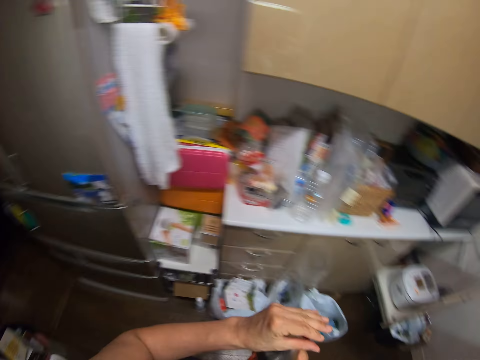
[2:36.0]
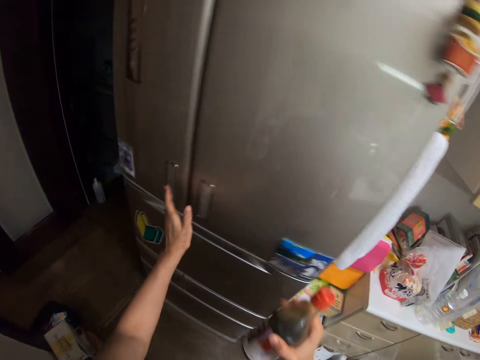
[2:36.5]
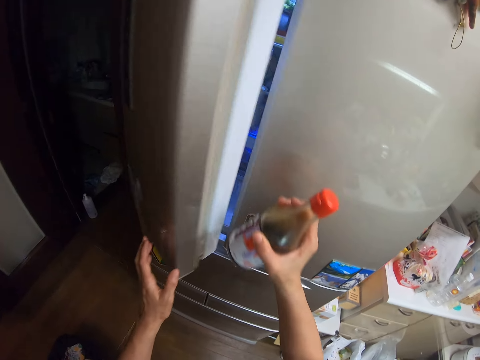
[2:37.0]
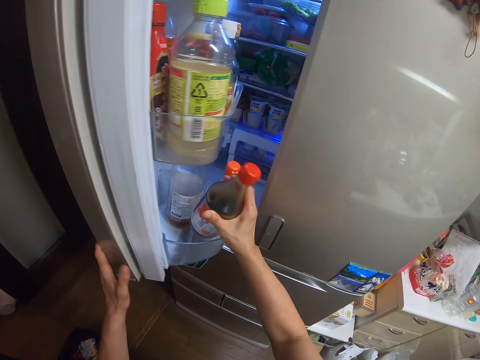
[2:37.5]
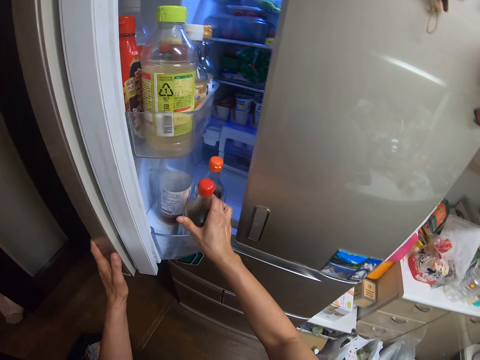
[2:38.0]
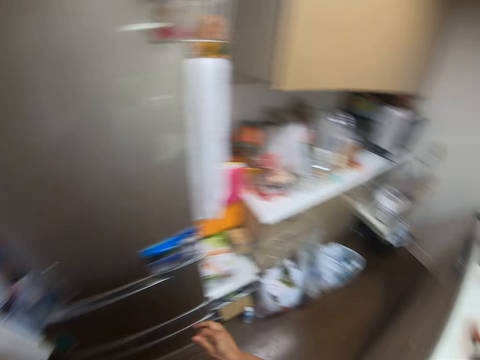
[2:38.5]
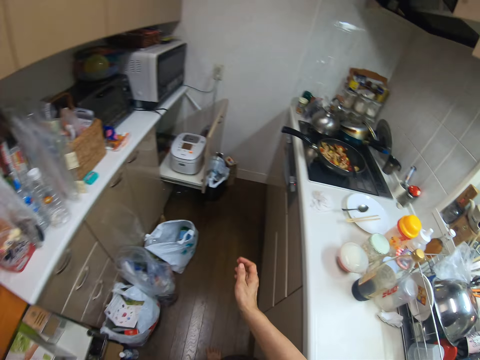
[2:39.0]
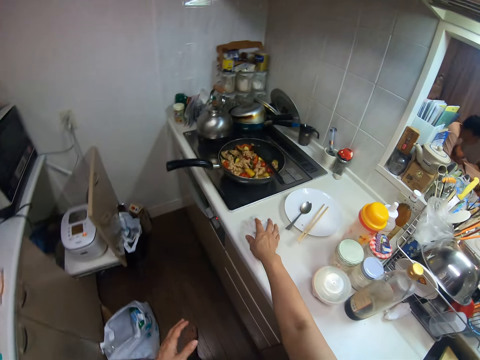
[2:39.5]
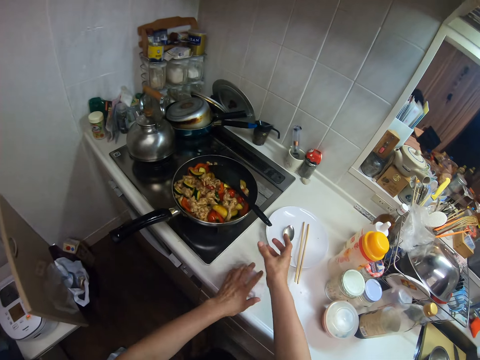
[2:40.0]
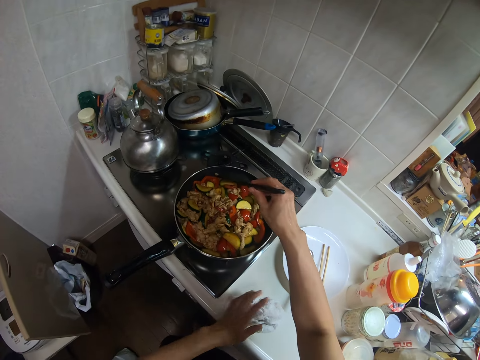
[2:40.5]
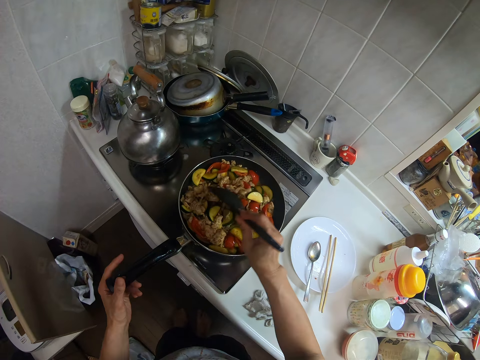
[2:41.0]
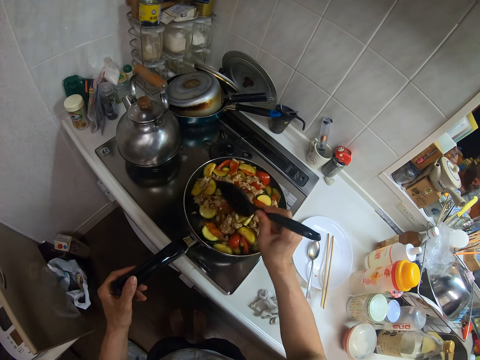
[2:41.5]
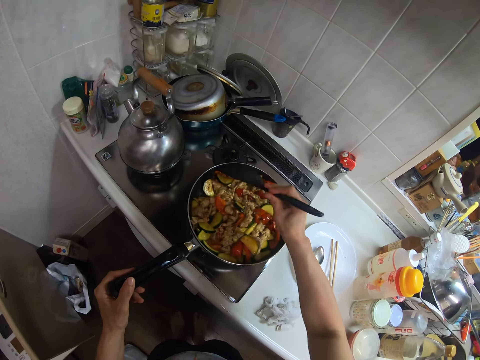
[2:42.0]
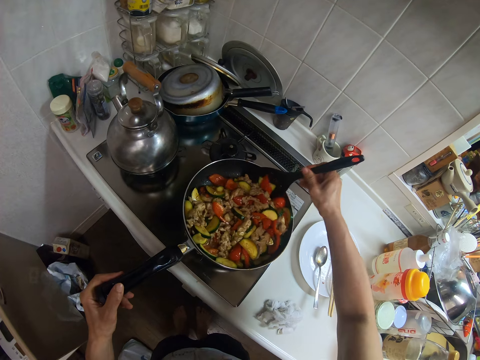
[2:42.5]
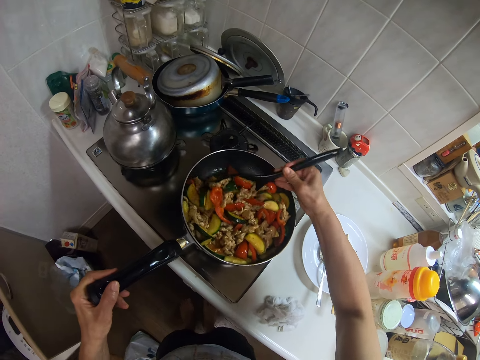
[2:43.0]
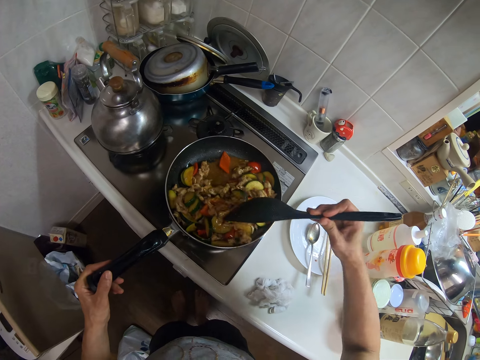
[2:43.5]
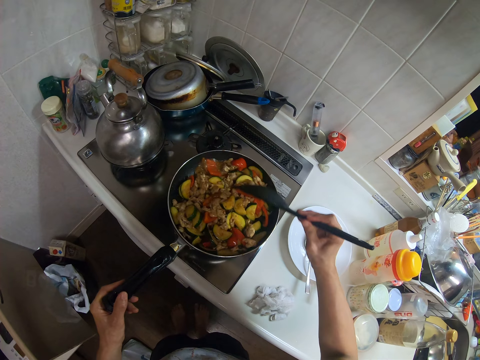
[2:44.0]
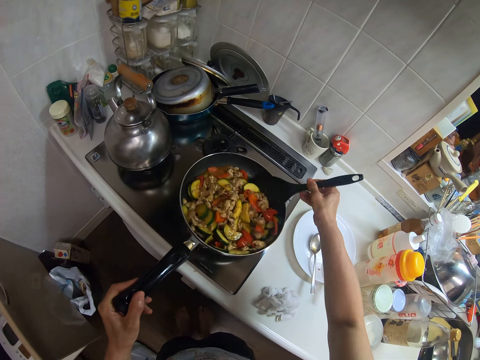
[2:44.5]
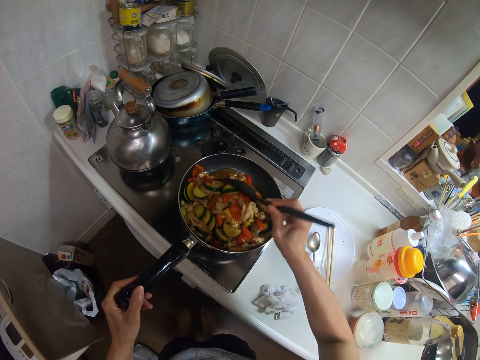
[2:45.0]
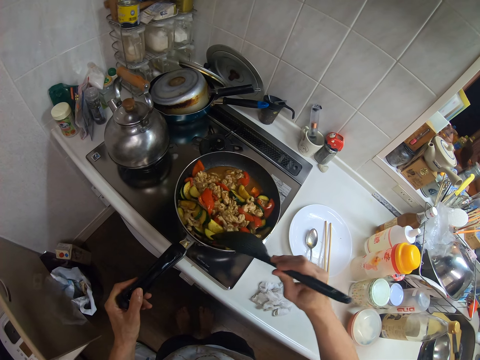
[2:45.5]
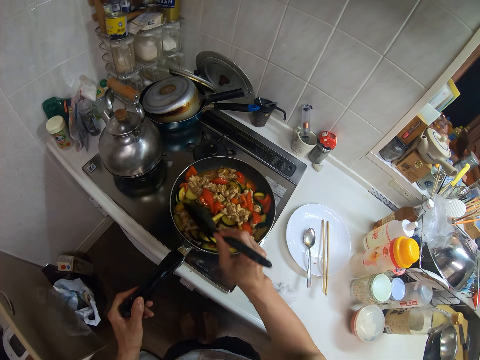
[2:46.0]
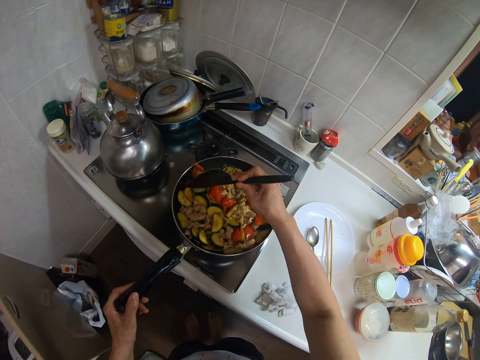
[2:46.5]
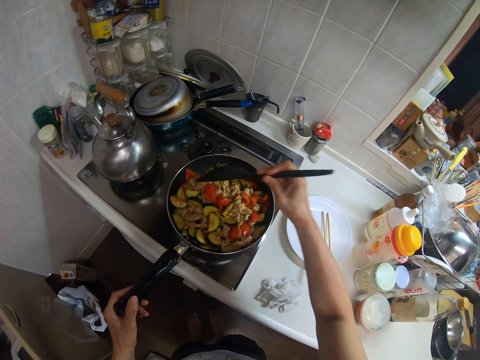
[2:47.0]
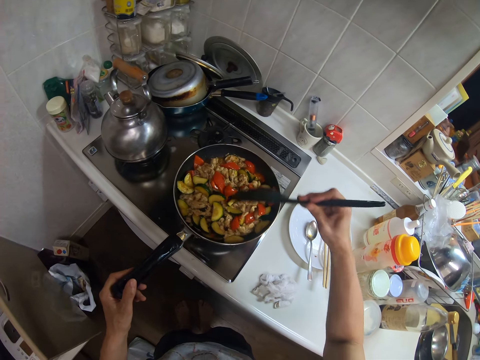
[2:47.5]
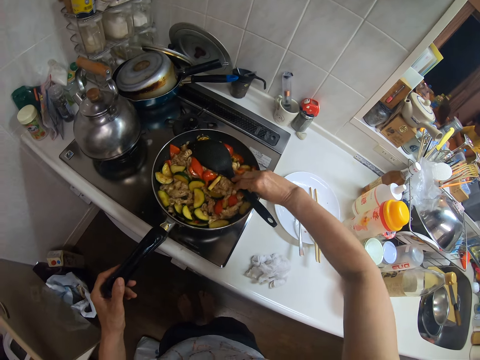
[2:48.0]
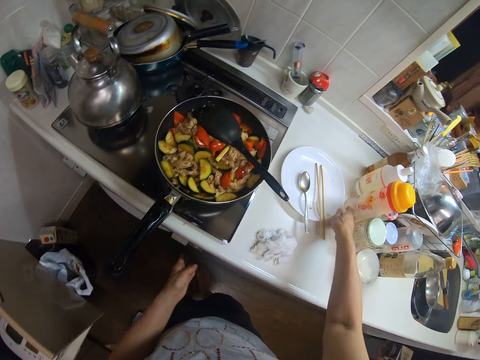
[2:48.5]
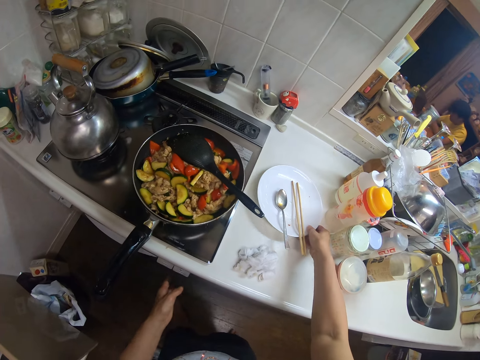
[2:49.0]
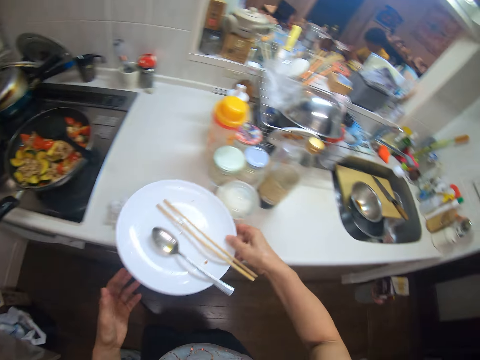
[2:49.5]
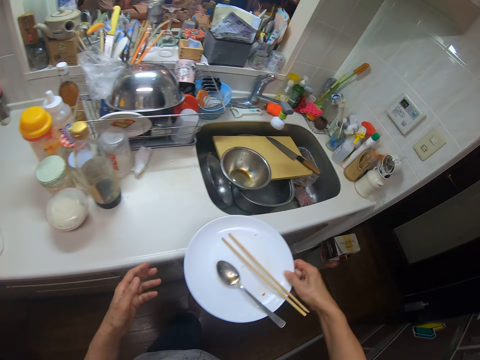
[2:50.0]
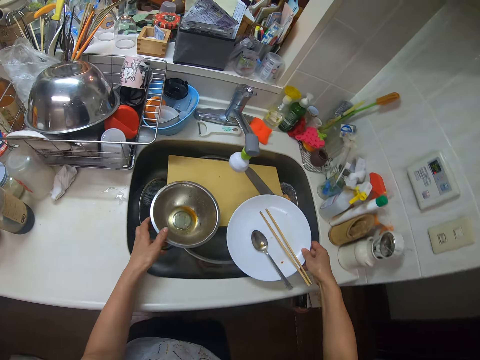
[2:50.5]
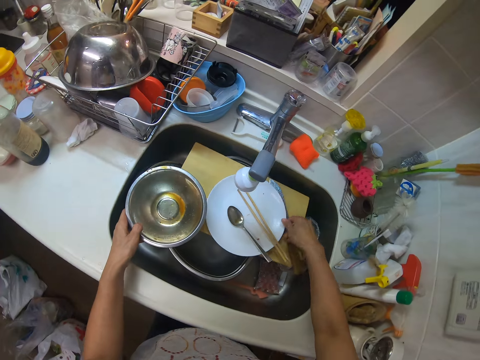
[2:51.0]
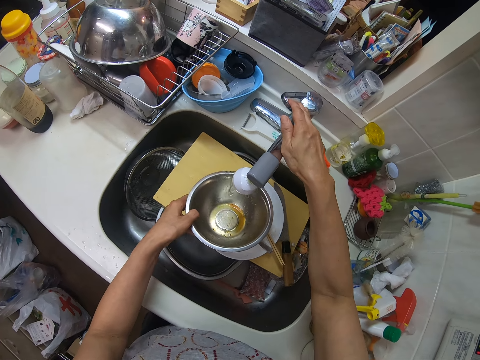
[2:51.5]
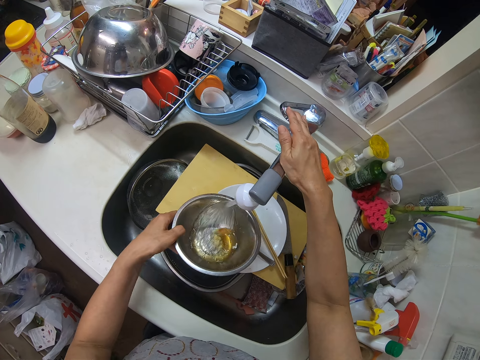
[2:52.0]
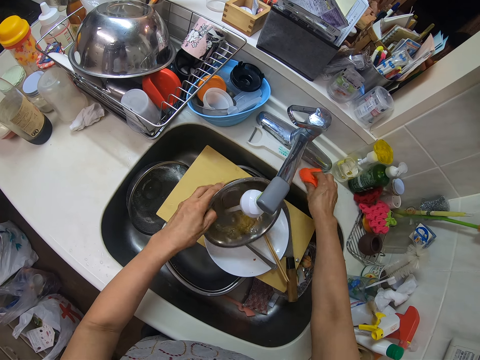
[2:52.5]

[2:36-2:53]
The camera wearer closes the bottle. He walks towards the fridge. He opens the fridge with his left hand. He puts the bottle in the fridge with his right hand. He walks back to the cooker. He touches the small piece of cloth on the slab with both hands simultaneously. He stirs the food with the spoon in it with his right hand and holds the frying pan with his left hand. He takes the plate on the slab to the sink with his right hand. He puts the plate in the sink. He lifts another bowl with his left hand from the sink. He opens the tap with his right hand. He picks up a sponge with his right hand and washes the bowl in his left hand.

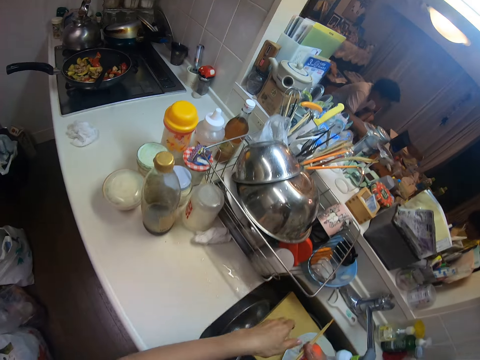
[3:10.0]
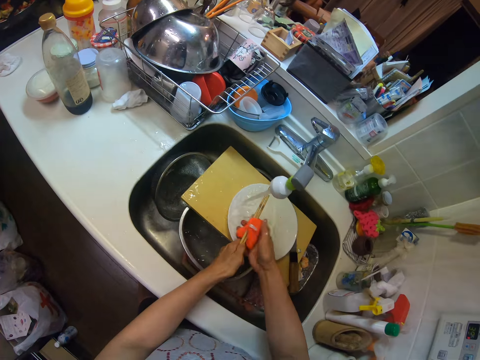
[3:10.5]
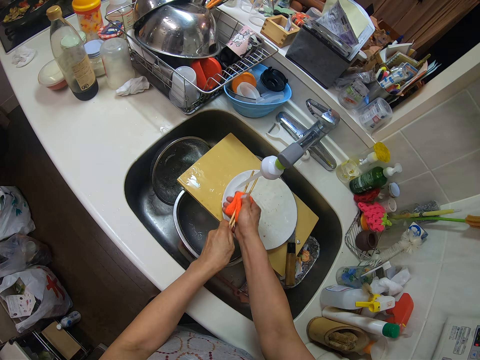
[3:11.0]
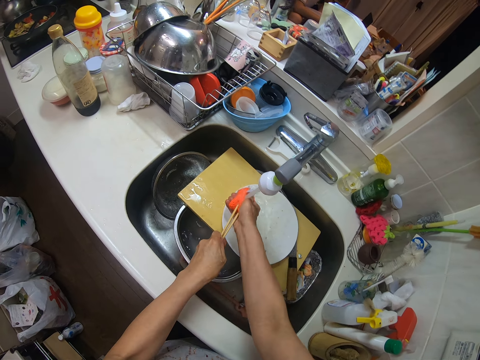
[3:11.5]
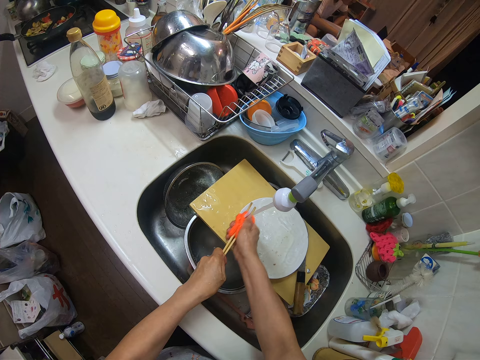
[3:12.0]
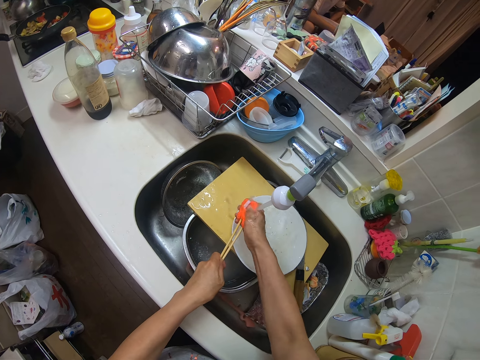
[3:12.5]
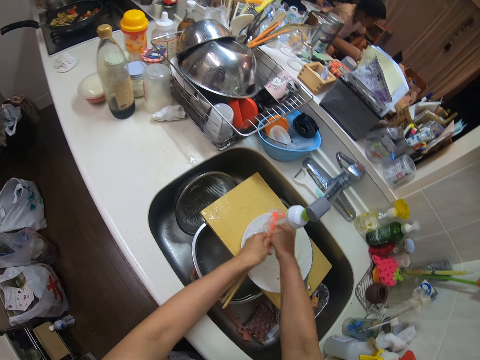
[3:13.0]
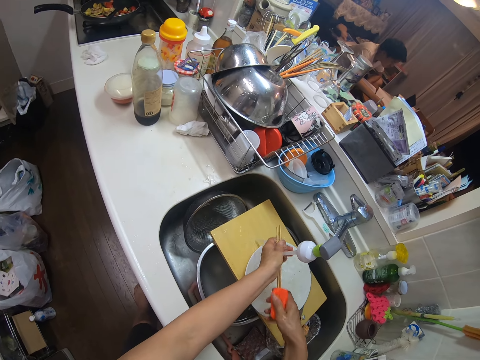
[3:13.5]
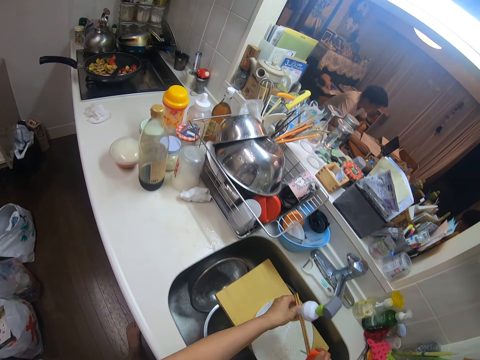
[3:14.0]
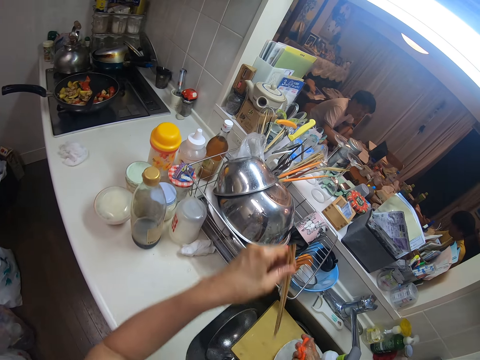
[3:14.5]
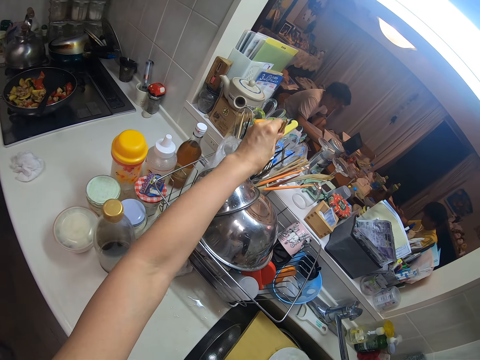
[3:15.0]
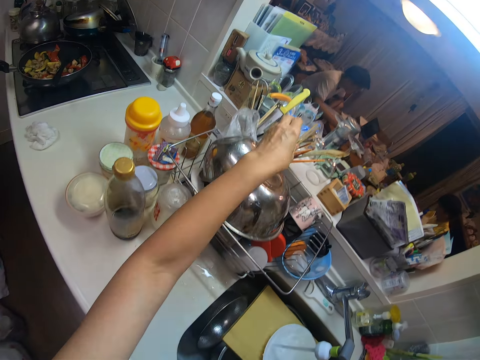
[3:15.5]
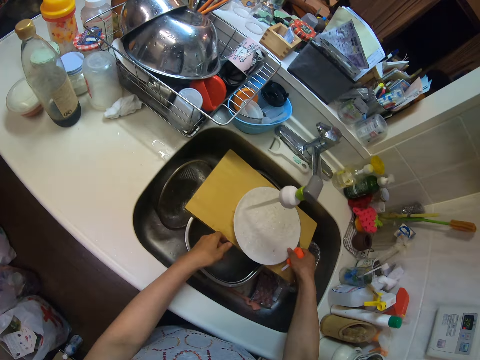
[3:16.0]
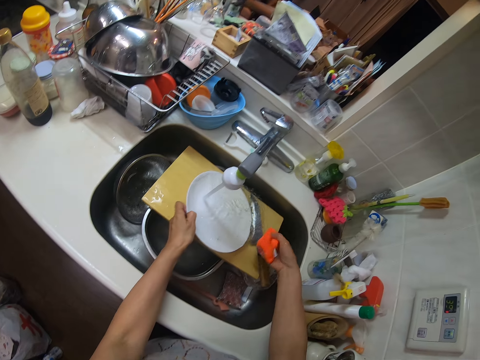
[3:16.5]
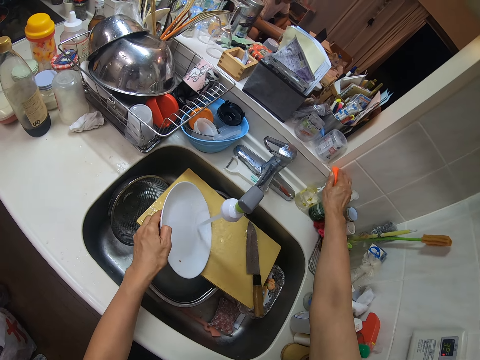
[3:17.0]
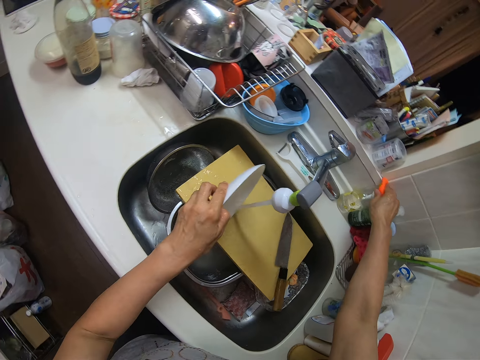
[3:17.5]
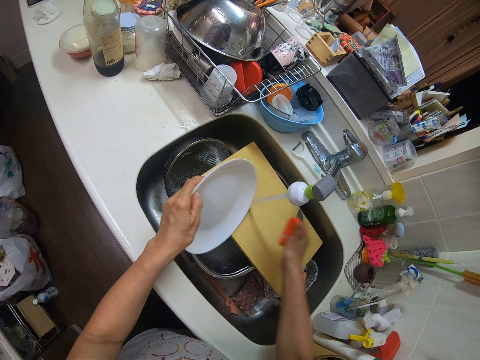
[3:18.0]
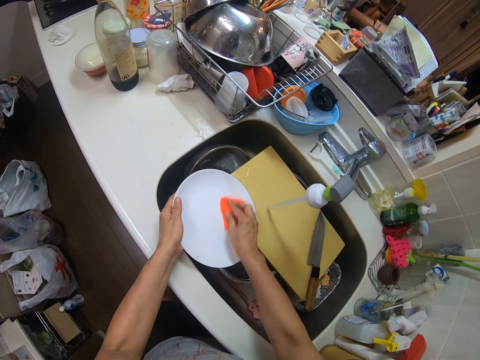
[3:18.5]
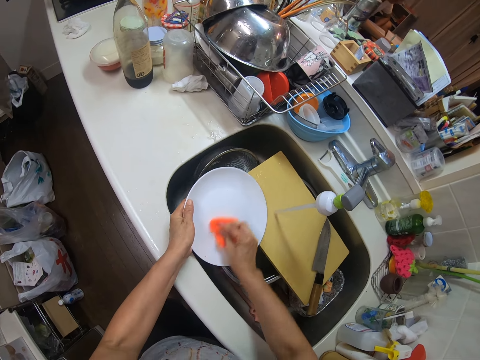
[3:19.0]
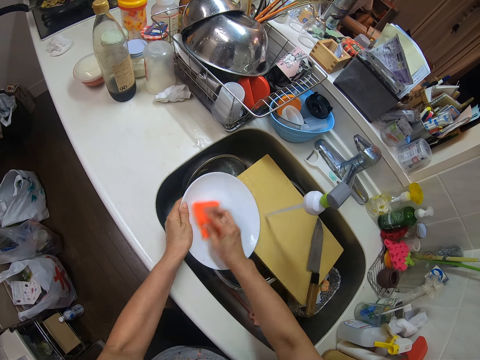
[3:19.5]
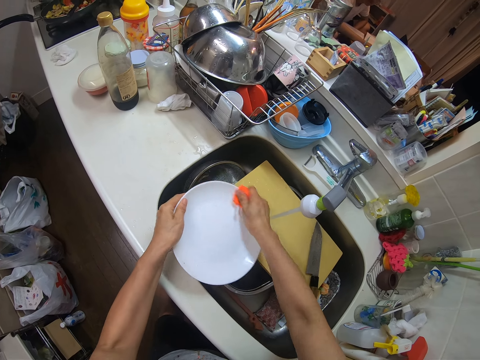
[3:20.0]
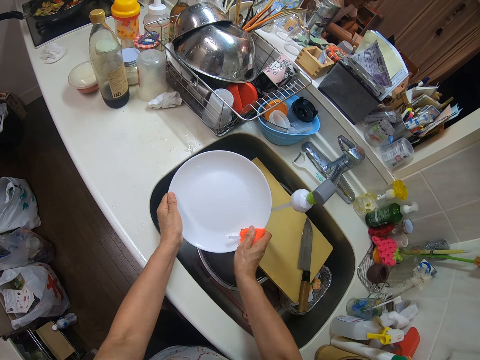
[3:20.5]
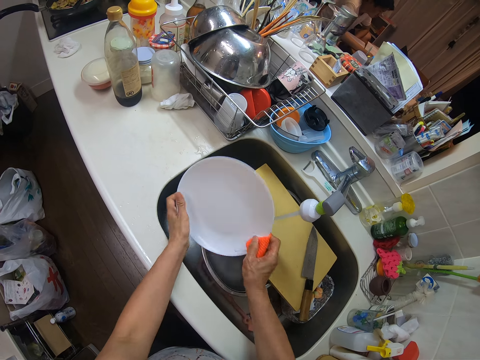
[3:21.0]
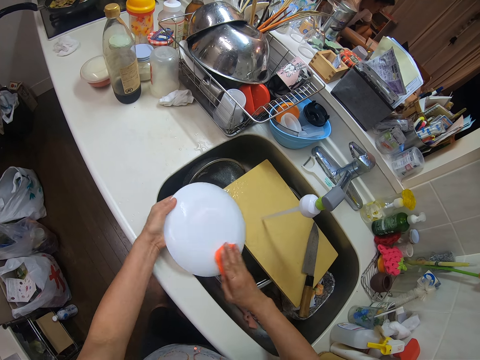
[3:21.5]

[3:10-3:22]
The camera wearer washes the chopsticks. He drops the chopsticks in the cutlery drainer with his left hand. He picks up the plate with his left hand. He washes the plate.
